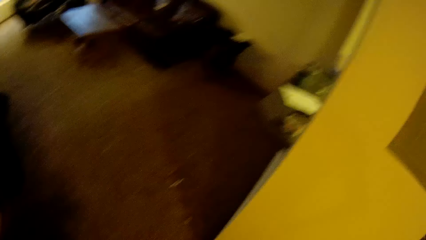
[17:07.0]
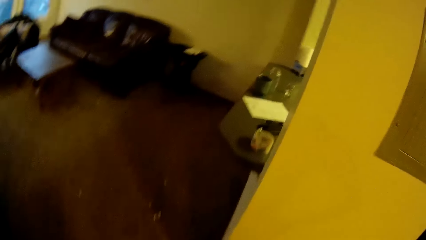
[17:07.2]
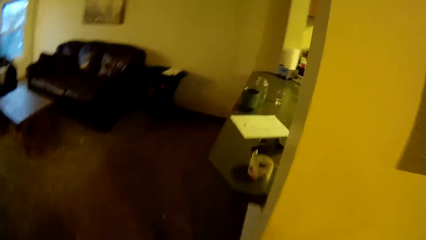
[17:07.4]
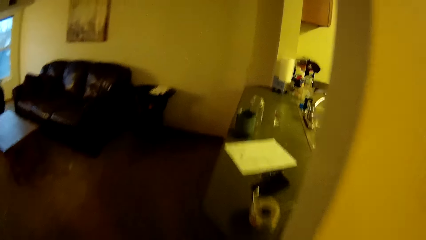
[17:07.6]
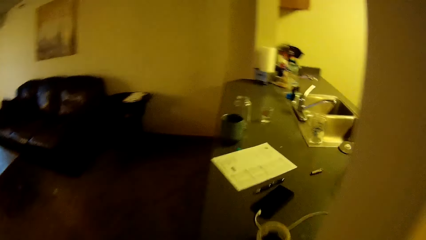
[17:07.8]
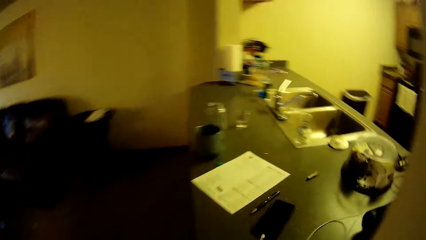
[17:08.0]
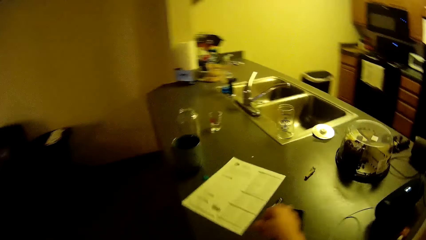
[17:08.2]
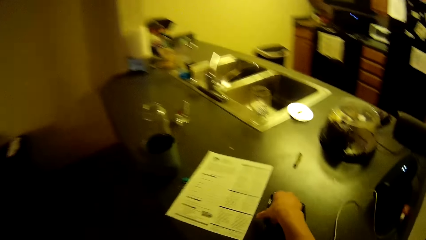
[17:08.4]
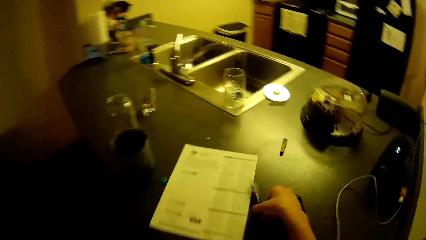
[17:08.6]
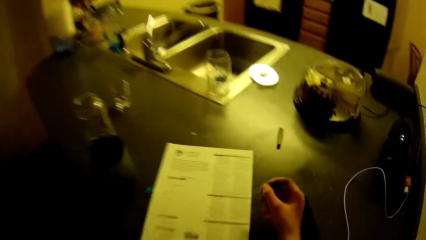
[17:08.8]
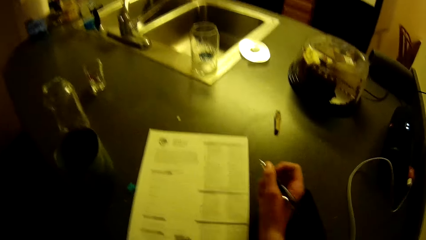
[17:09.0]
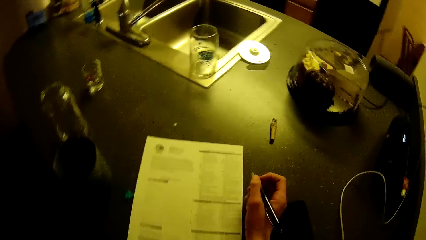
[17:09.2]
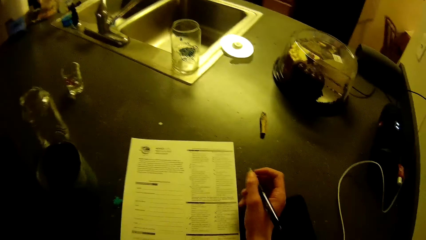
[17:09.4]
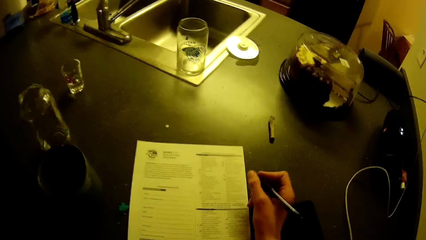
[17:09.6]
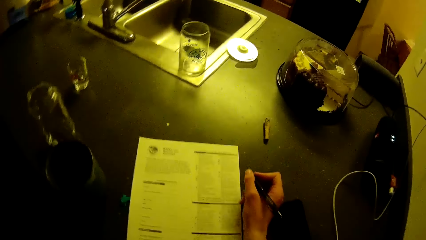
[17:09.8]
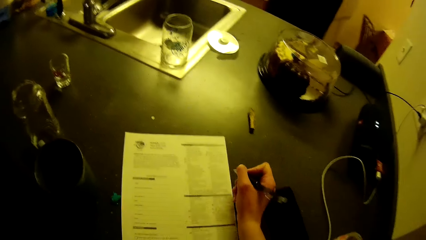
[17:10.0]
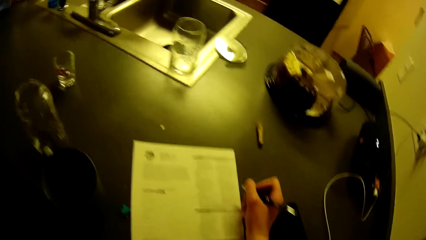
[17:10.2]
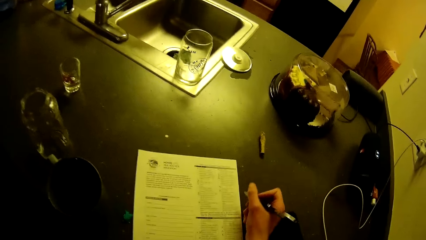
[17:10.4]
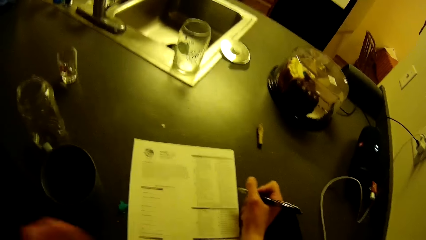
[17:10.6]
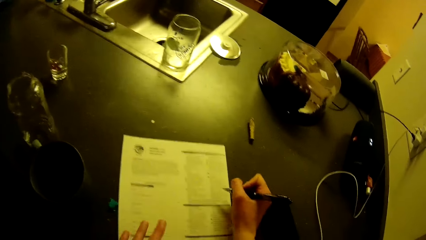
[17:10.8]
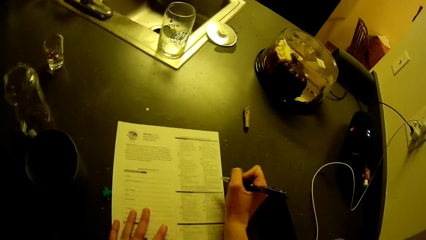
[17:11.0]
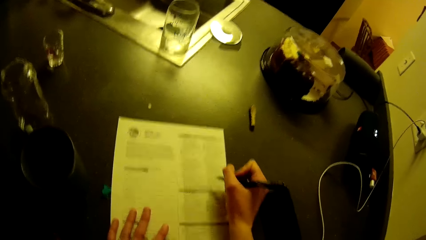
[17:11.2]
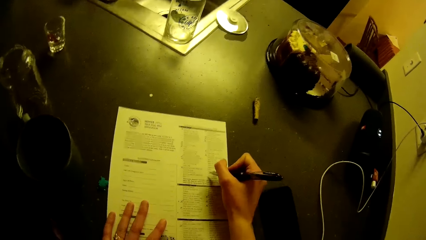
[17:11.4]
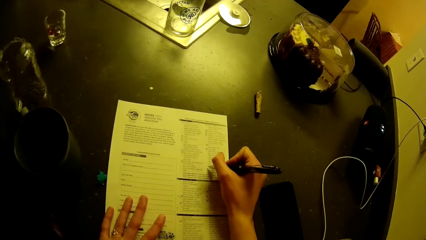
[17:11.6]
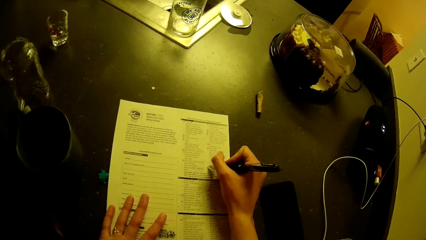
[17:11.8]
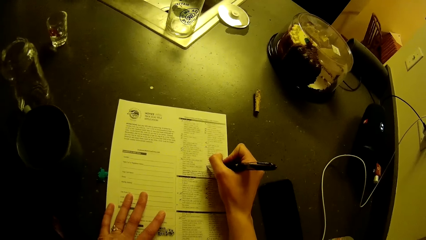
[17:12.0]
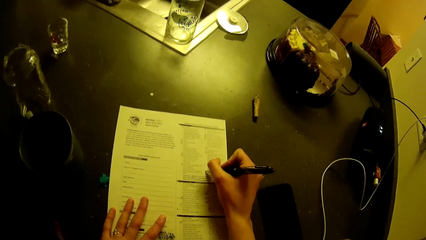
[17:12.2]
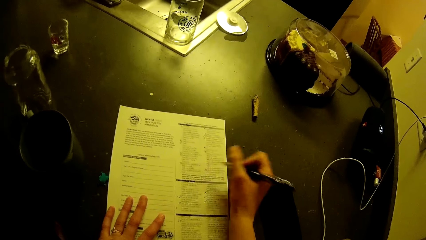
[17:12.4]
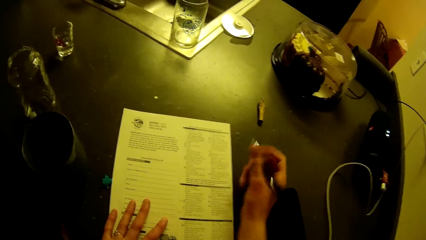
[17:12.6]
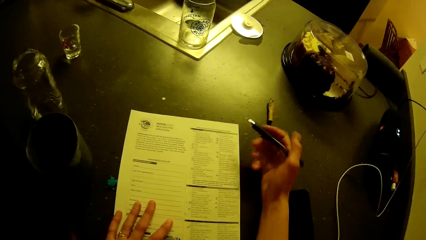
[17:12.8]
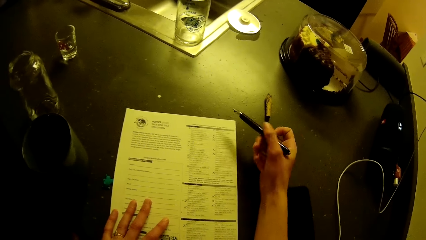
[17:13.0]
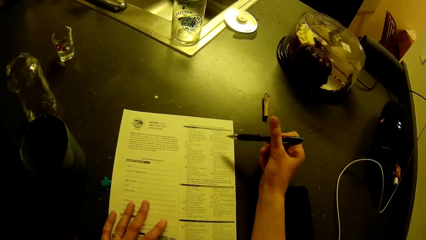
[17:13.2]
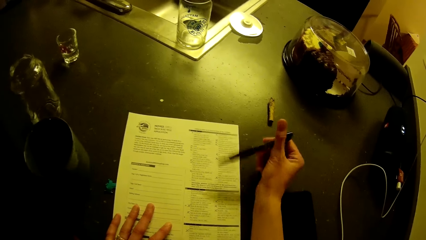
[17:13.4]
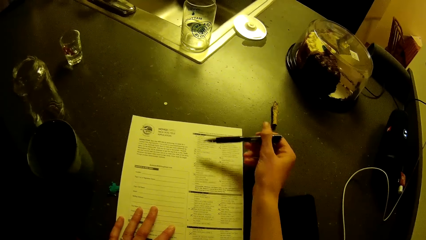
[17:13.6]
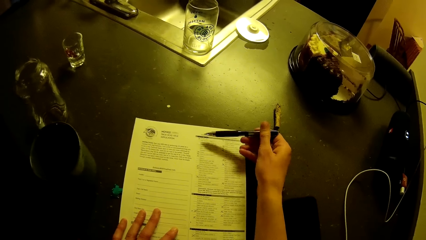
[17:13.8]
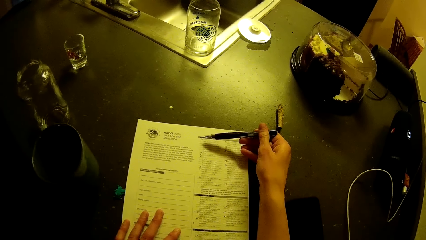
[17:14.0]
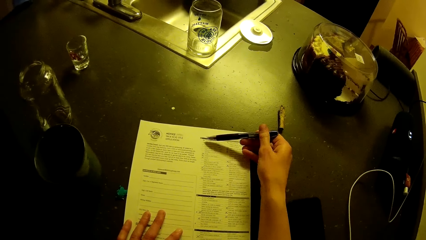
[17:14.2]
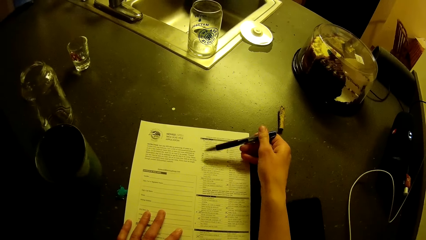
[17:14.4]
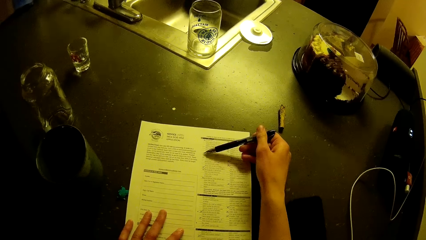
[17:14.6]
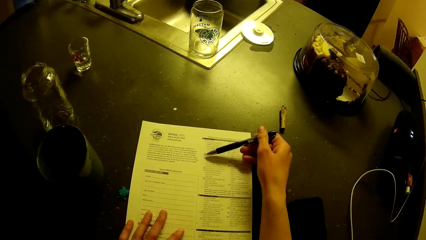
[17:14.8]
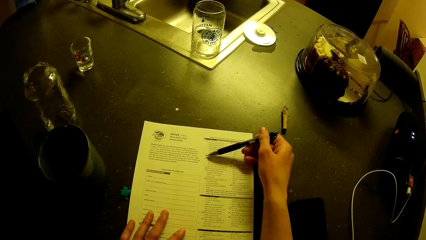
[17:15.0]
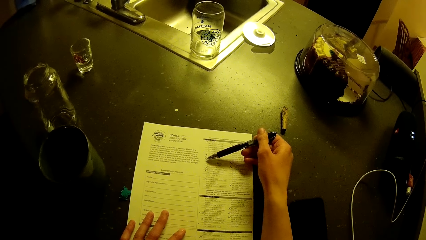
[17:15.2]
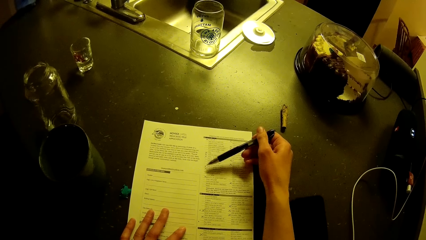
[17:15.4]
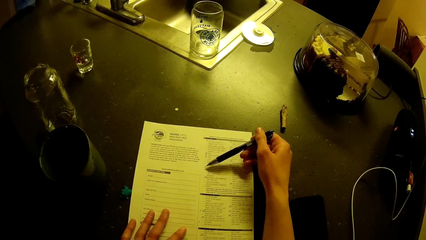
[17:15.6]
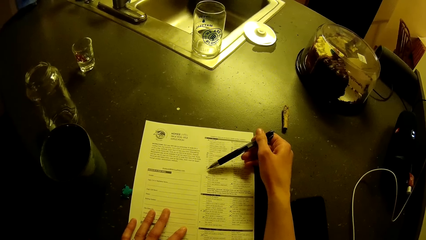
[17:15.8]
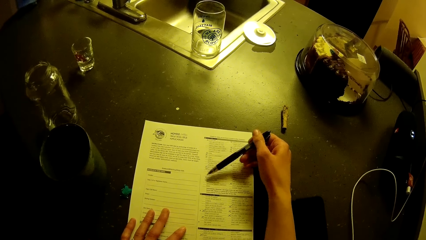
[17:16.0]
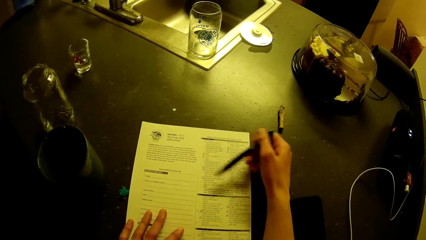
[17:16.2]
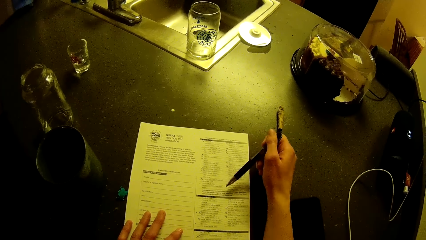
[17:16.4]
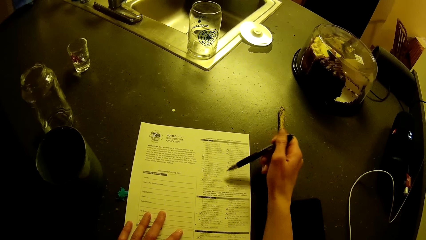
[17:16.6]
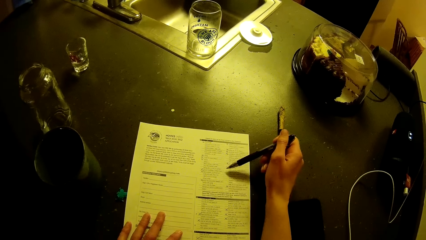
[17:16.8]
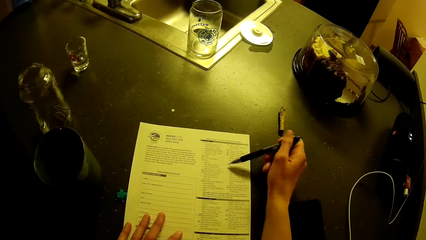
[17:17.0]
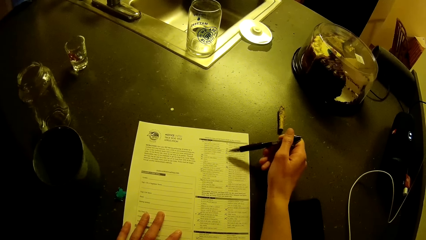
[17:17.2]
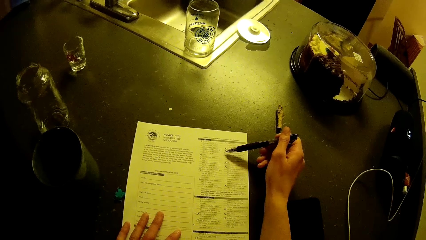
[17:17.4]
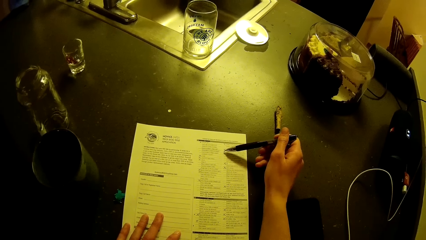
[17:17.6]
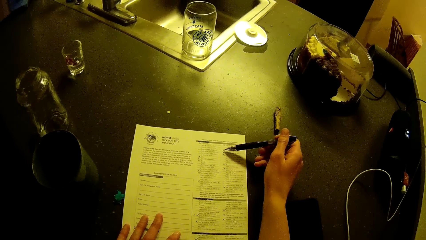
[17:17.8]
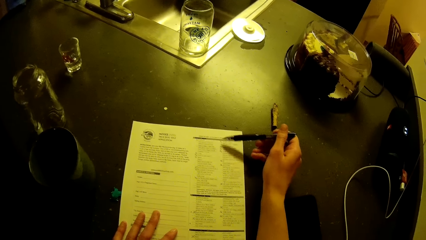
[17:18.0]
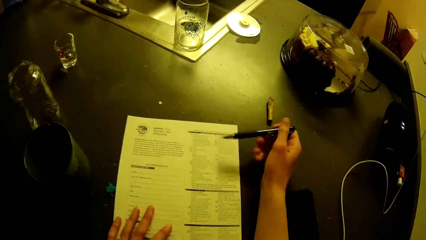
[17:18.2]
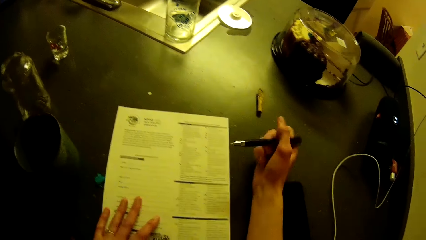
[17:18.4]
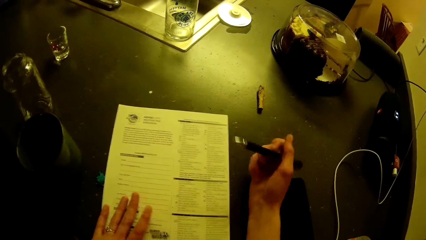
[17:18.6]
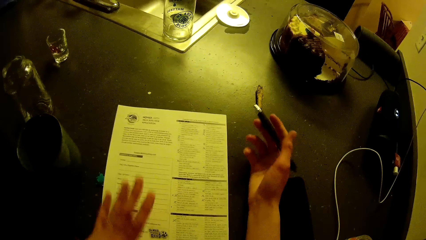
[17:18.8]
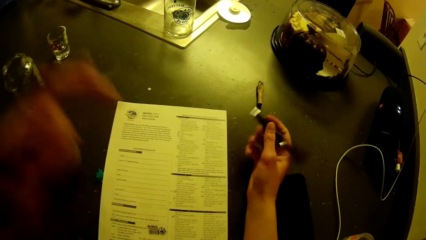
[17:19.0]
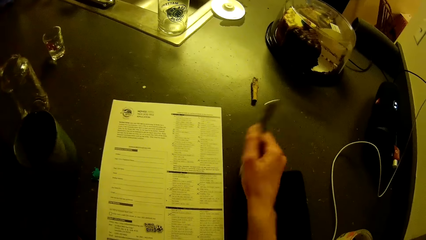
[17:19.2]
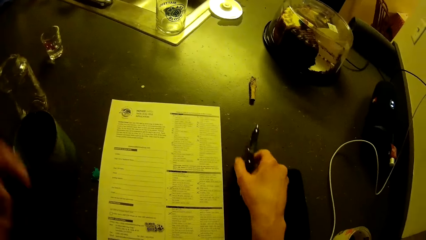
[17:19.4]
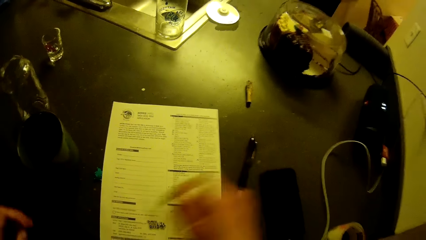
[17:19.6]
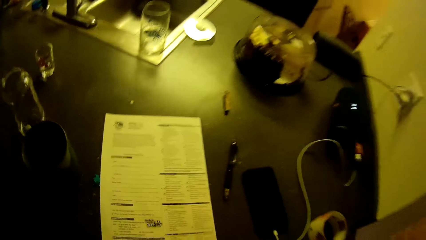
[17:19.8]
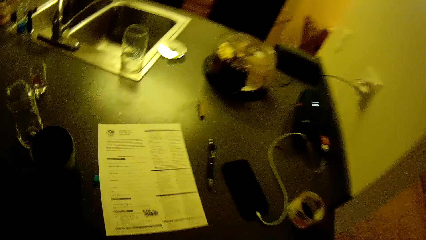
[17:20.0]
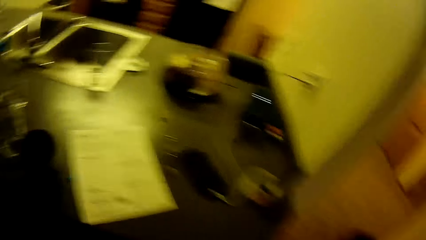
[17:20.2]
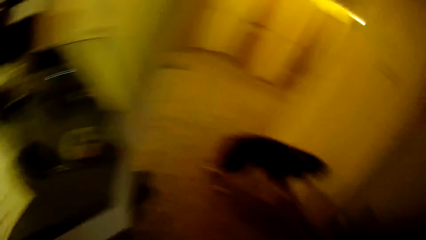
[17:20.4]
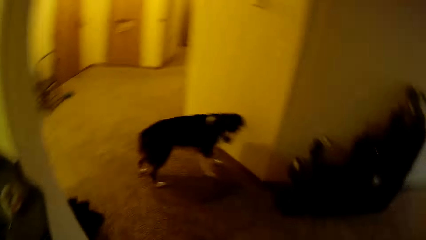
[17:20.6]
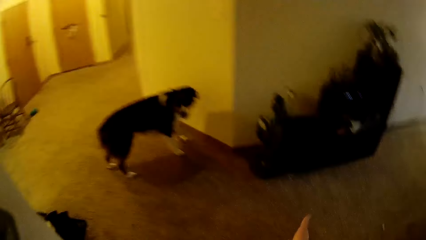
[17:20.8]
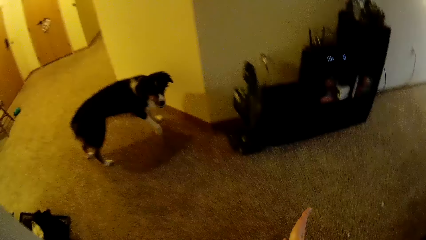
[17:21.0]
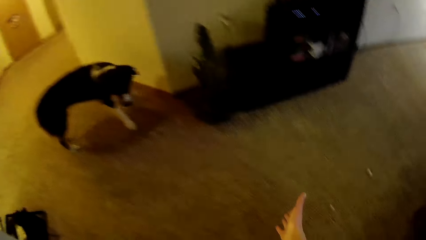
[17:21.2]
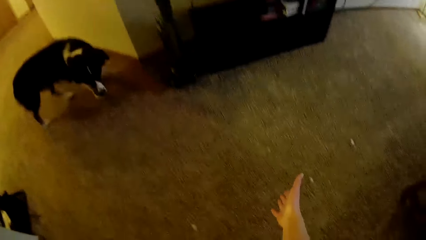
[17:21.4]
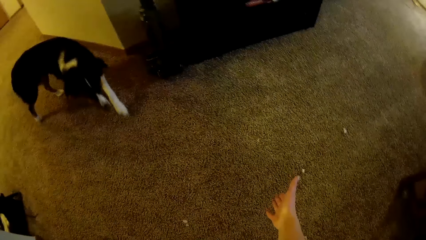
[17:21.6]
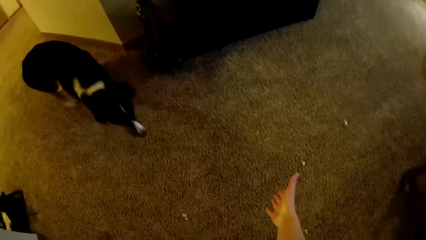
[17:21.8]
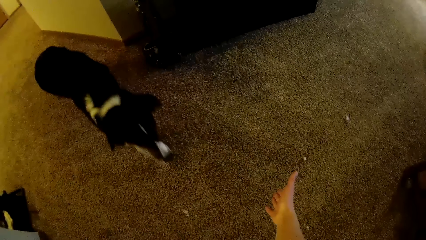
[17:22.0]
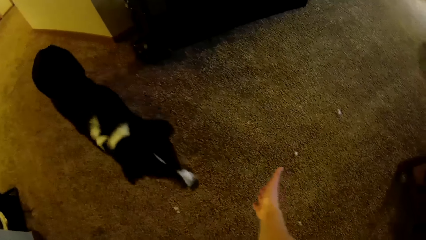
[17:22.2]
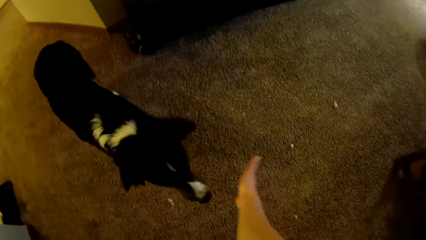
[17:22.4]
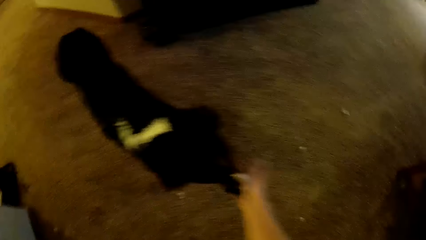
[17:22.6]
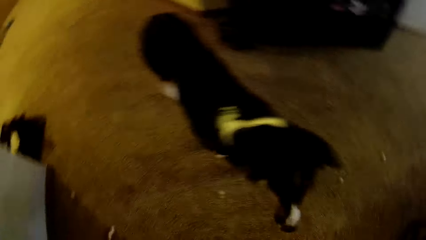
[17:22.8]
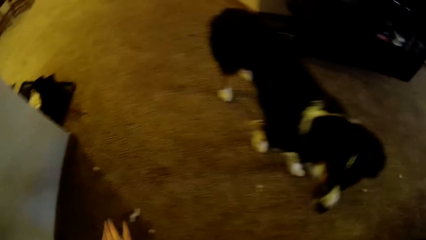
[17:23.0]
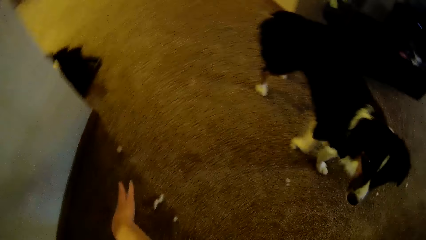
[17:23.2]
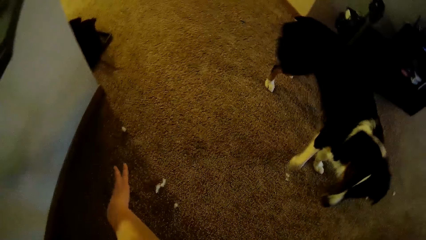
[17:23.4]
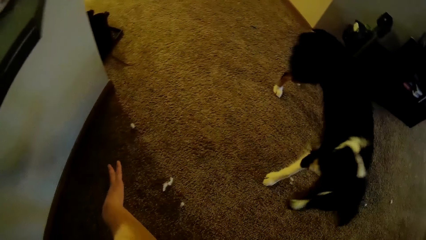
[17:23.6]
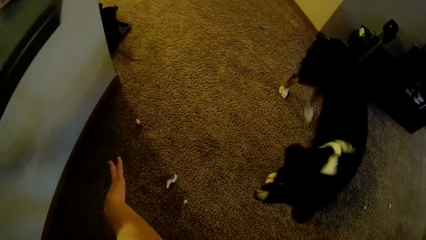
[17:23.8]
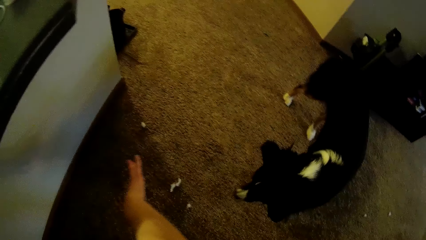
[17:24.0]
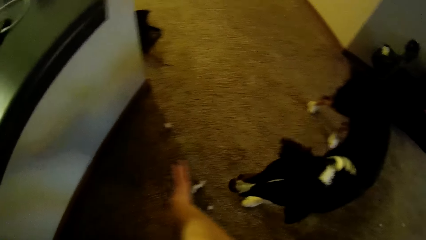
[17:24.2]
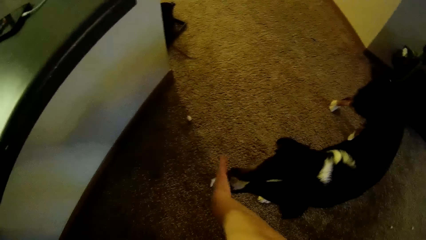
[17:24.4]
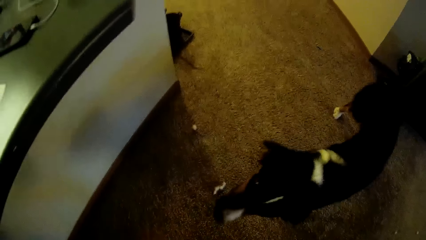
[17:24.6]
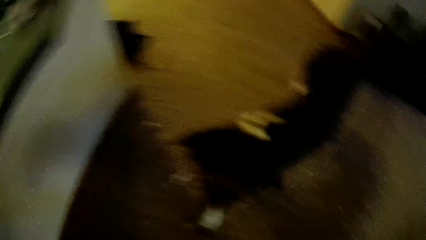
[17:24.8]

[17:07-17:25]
The camera wearer walks in the house. She picks up the pen on the kitchen slab. She fills the application checklist or paper on the kitchen slab. She places her hand on the table. She points at the application checklist with the pen. She reads the paper. She drops the pen on the kitchen slab. She trains the dog in the living room. She plays with the dog.
